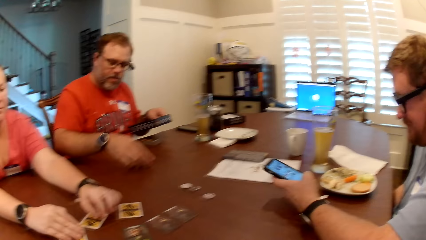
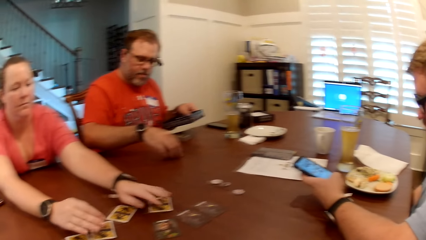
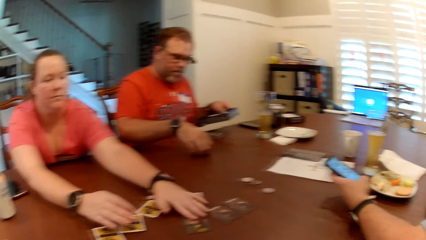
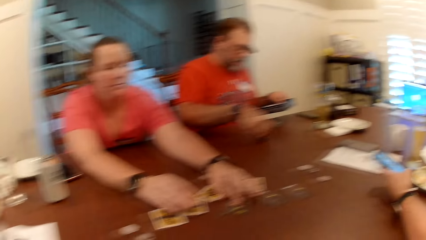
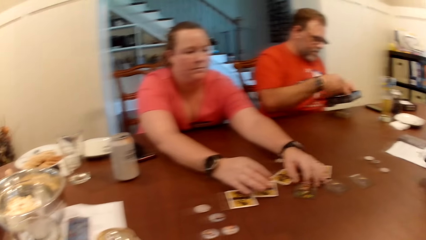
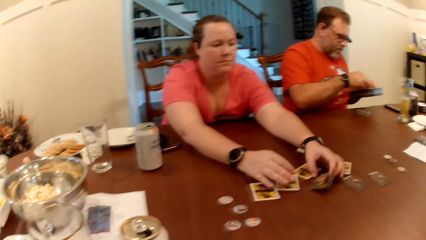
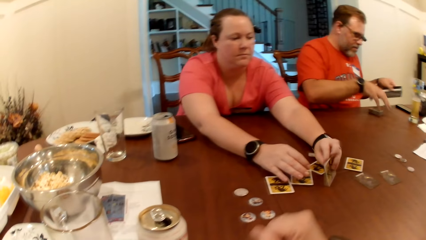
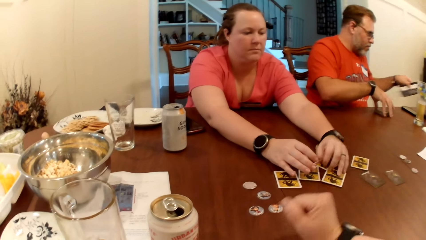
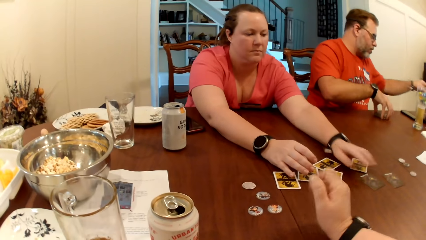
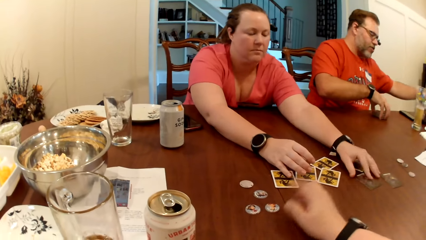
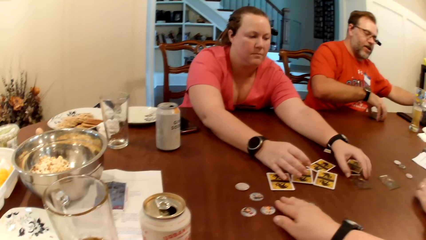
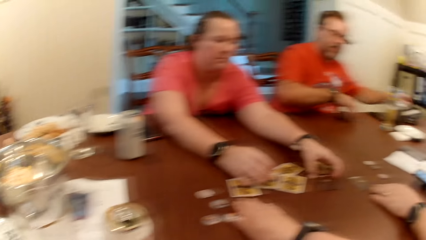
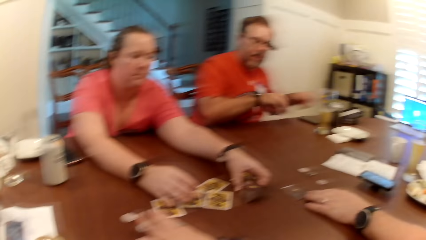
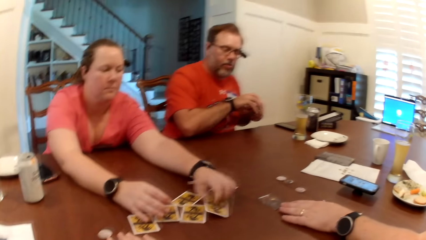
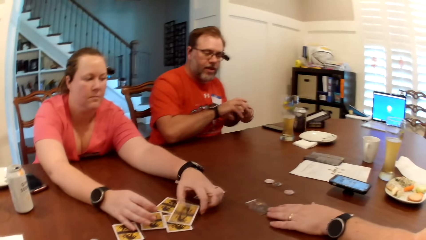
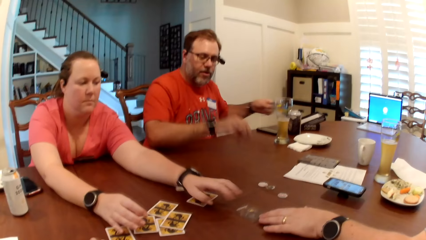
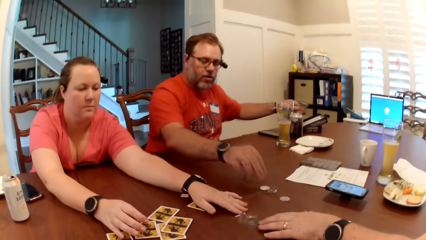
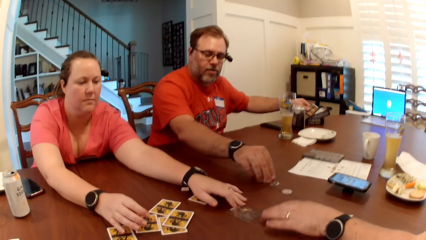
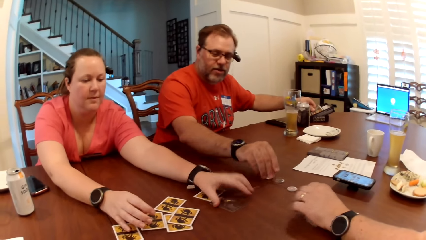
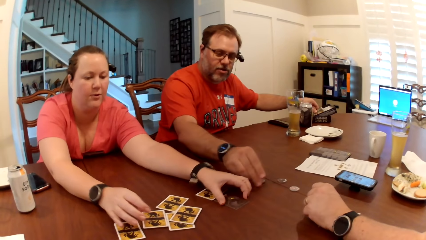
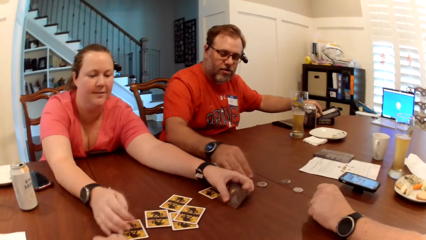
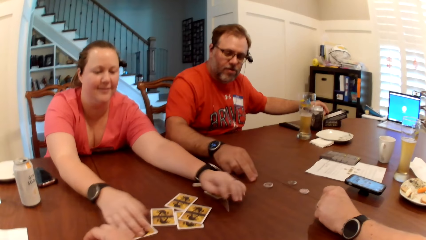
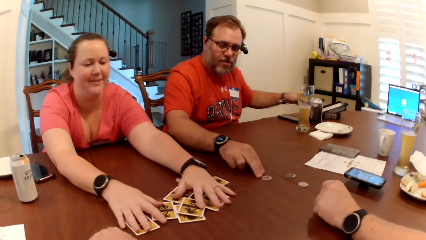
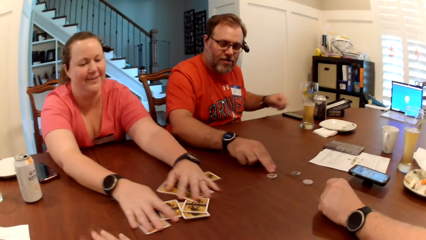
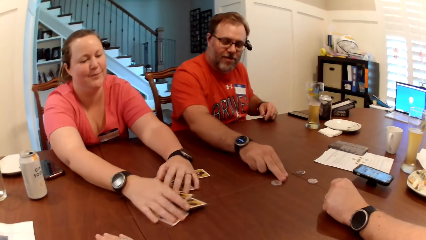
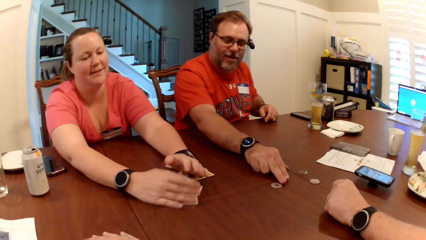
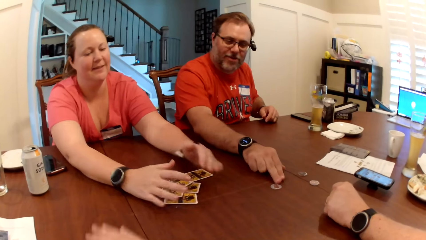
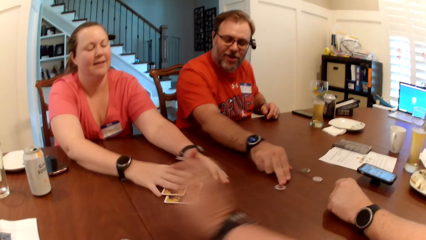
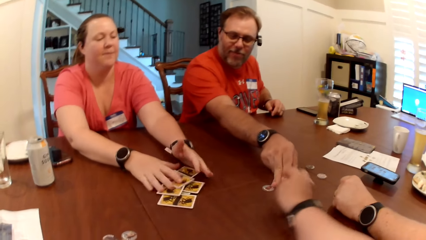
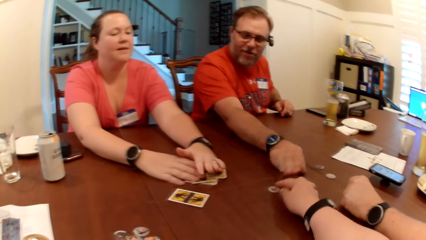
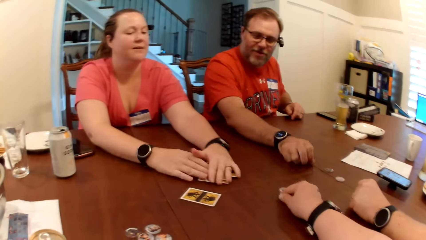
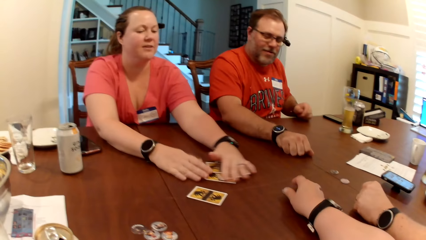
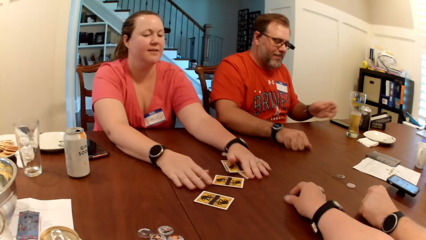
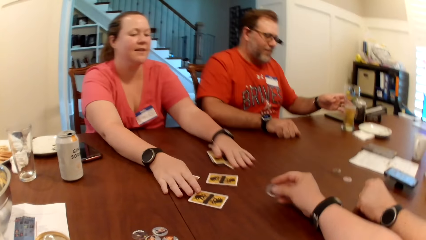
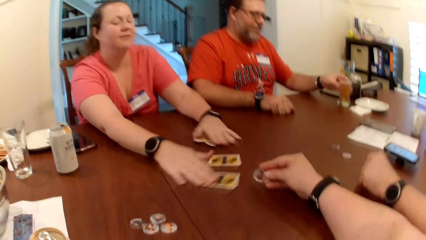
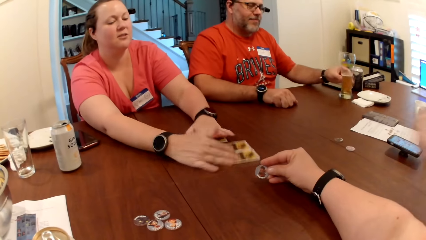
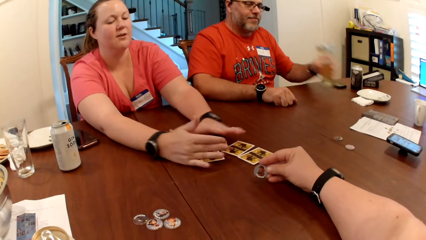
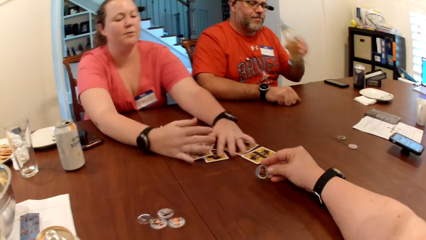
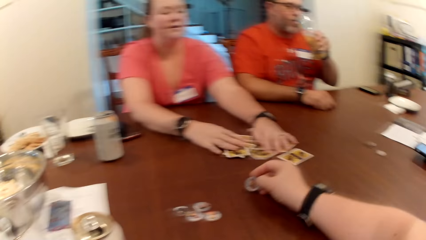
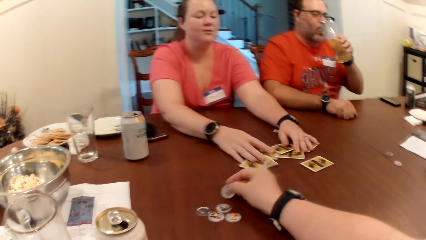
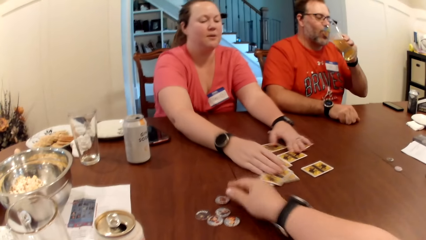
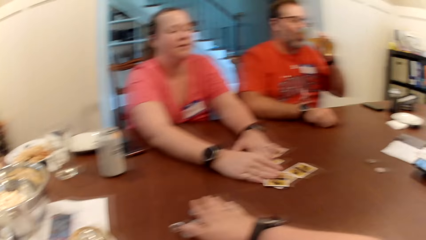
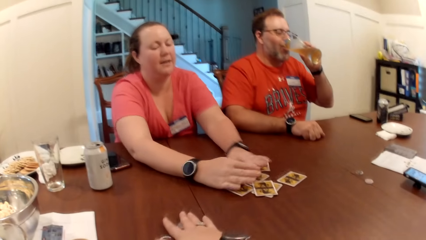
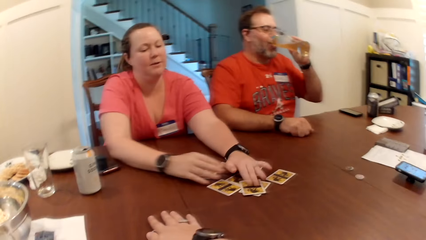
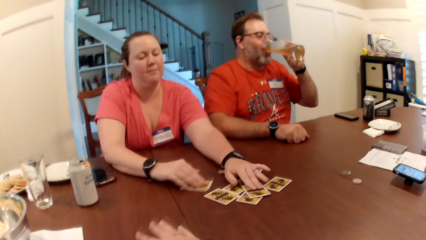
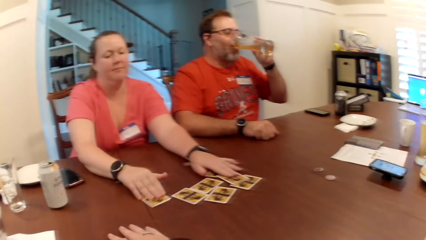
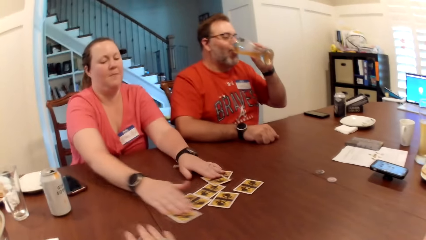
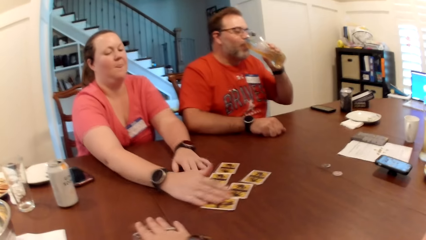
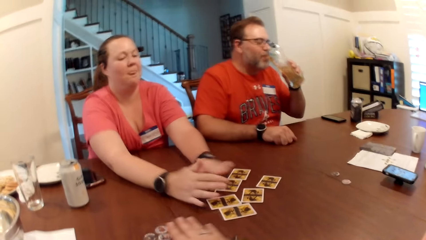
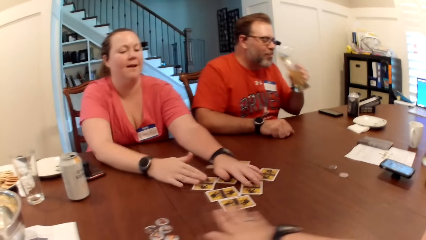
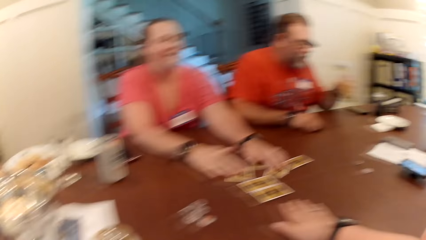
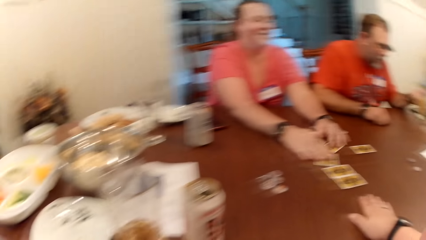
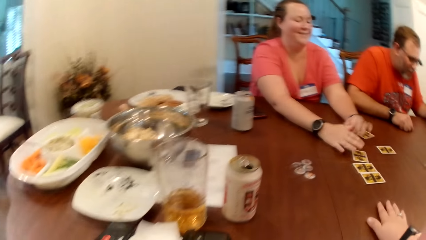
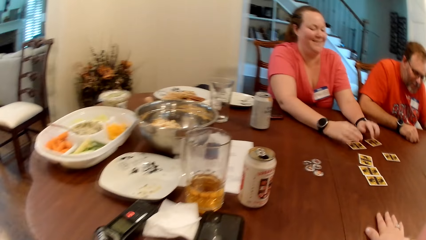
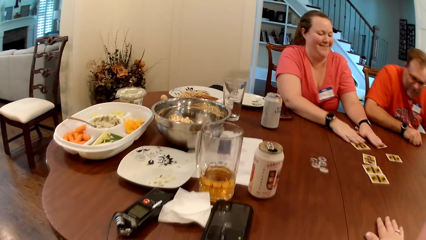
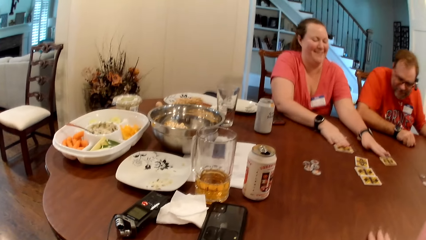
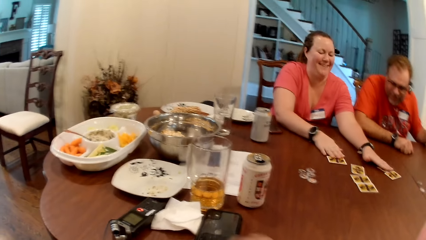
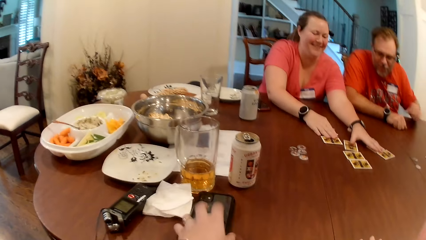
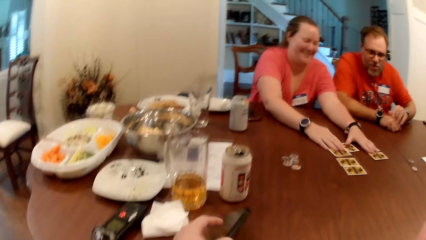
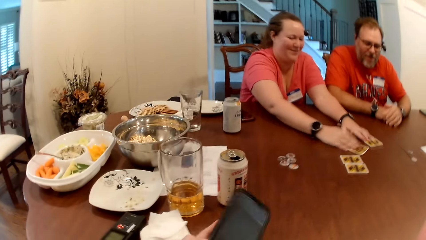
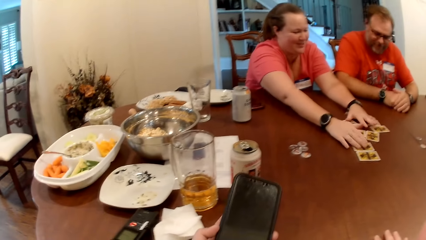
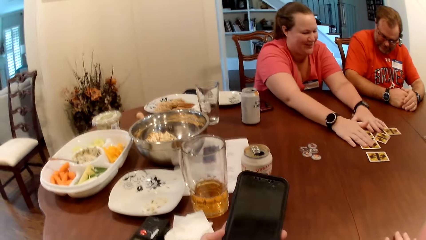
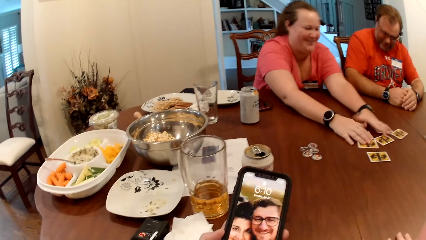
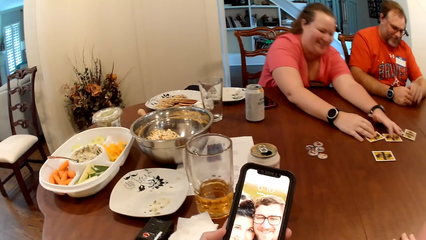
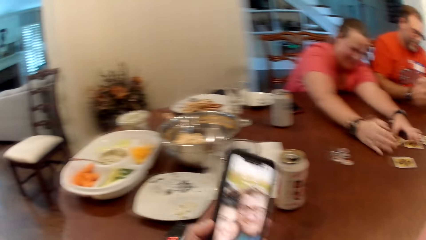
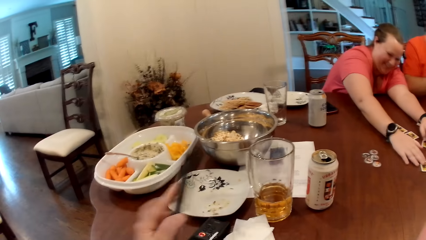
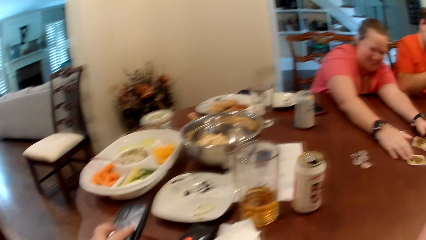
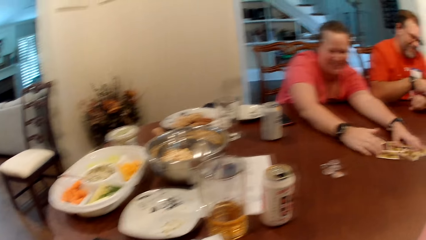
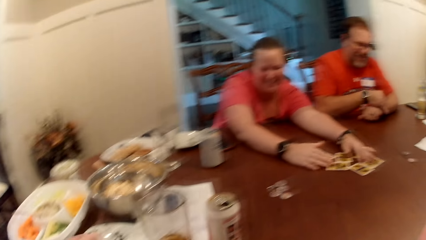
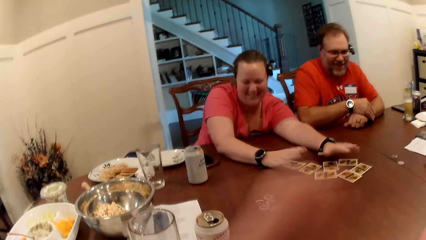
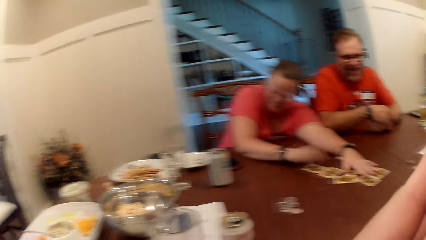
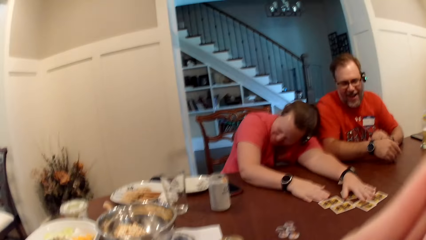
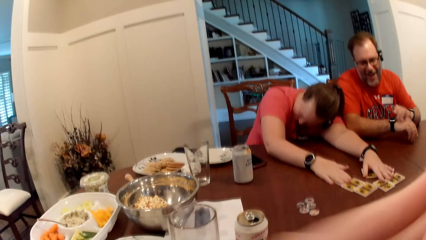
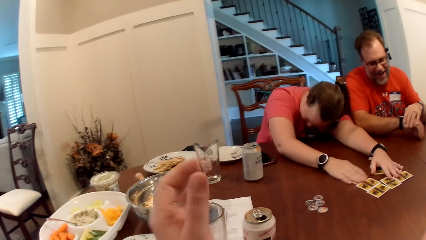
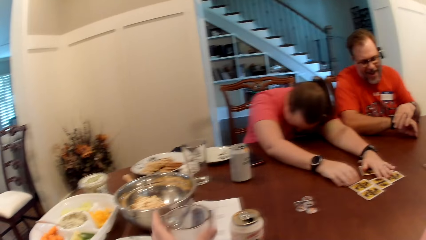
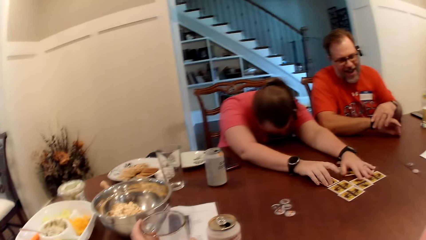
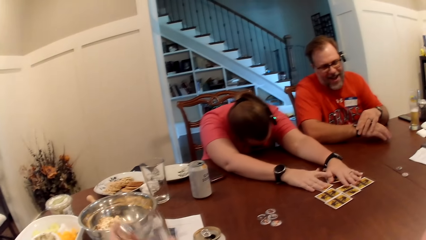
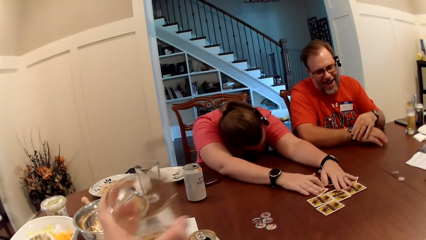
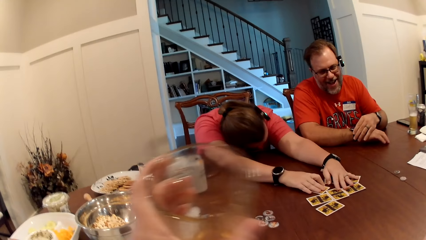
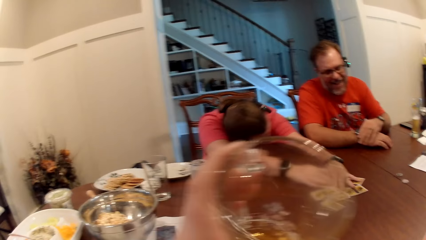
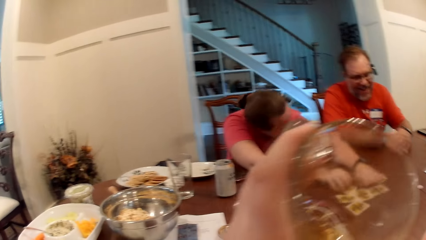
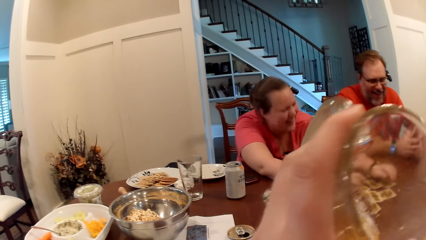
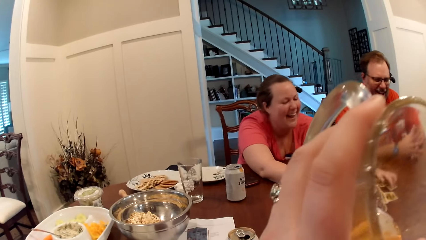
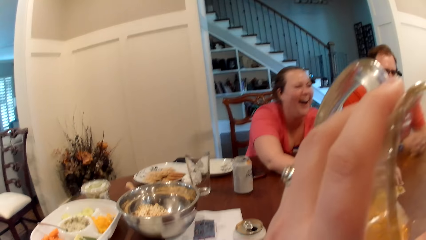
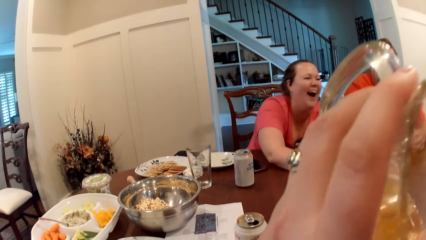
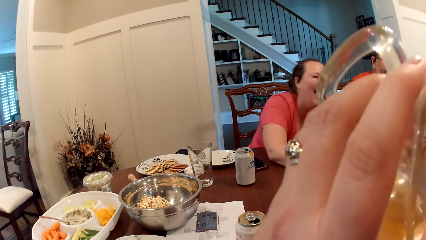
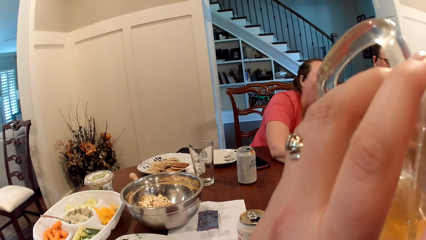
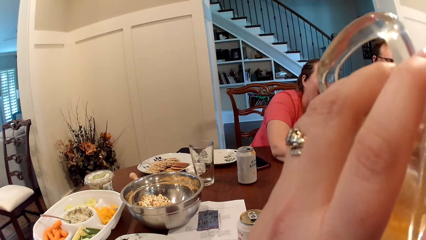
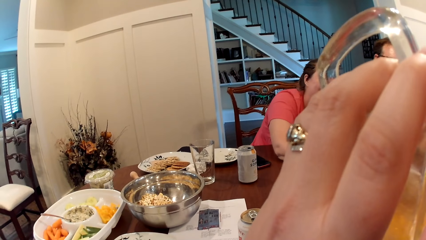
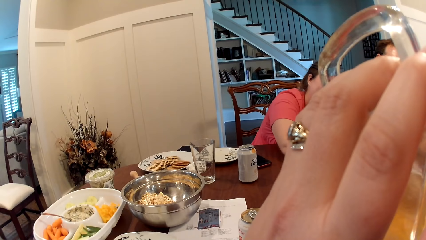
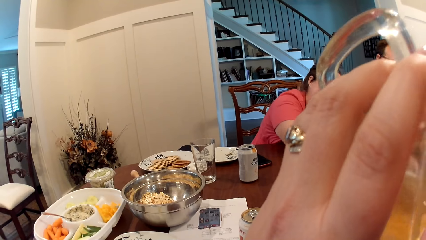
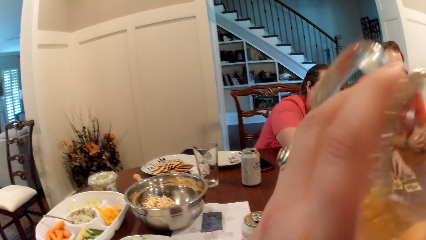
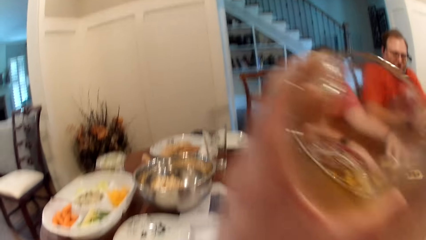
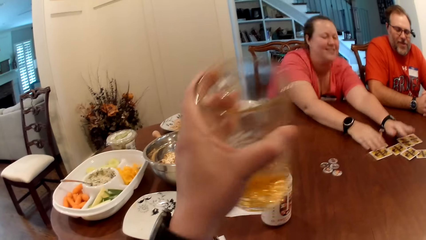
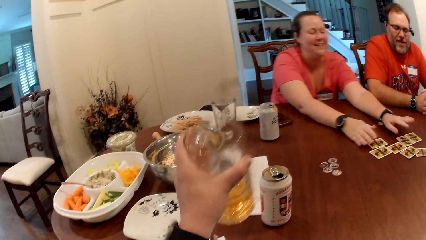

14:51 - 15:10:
The man drops a card token on the table with his right hand. The woman shifts the cards on the table with her right hand. The woman flips the cards on the table with her right hand. The man drops the cards in the card box with his hands. The woman shifts the cards on the table with her right hand. The man shifts the card token on the table with his right hand. The woman rotates the cards. The camera wearer picks up the card token on the table with her right hand. The woman shifts the cards on the table with her right hand. The man drinks beer from the mug in his left hand. The camera wearer drops the card token on the table with her hand. The woman shifts the cards on the table with her right hand. The camera wearer picks up the phone on the table with her left hand. She checks on her phone. She drops the phone on the table with her left hand. She picks up a cup on the table with her left hand. She drinks juice from the cup in her left hand.
